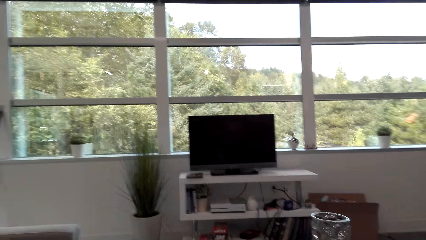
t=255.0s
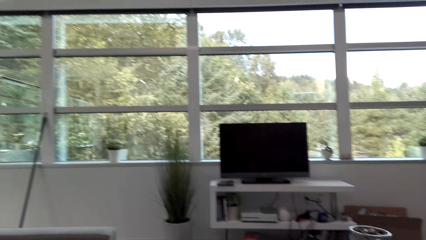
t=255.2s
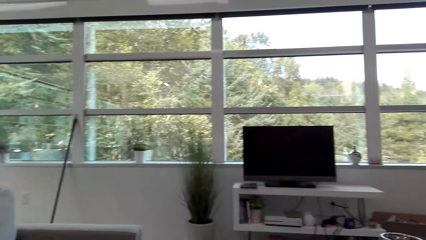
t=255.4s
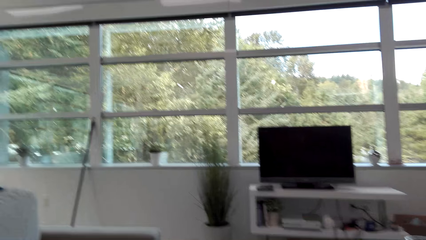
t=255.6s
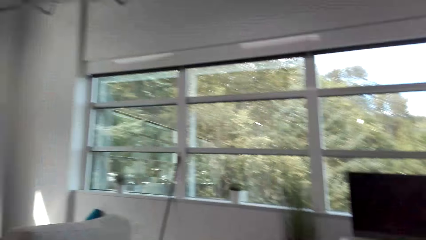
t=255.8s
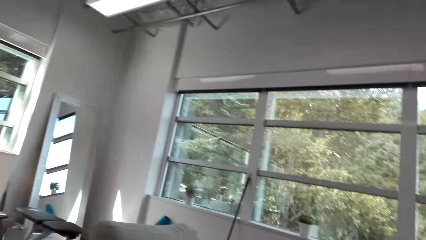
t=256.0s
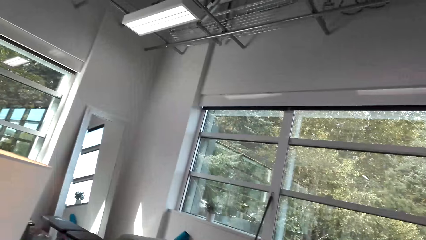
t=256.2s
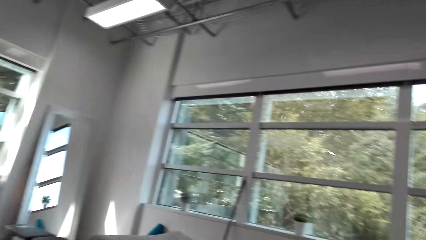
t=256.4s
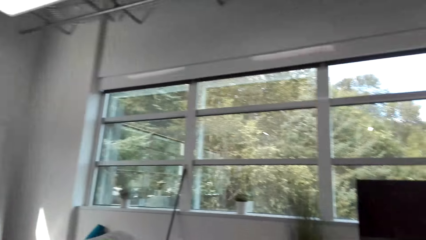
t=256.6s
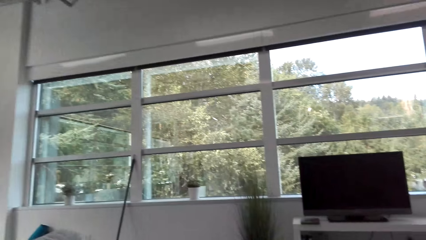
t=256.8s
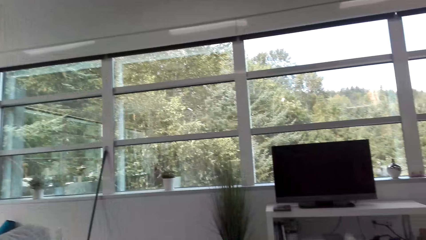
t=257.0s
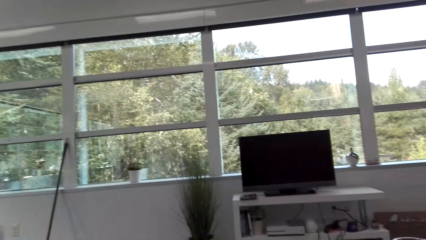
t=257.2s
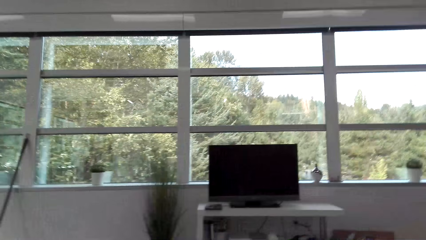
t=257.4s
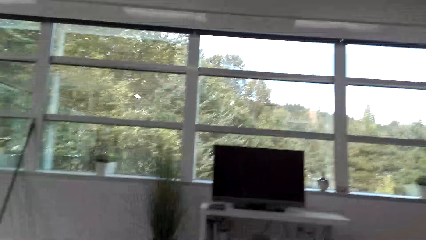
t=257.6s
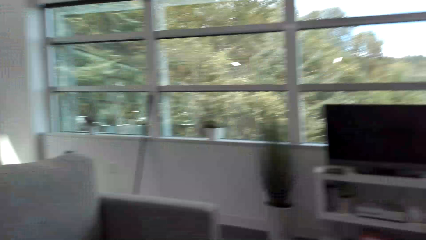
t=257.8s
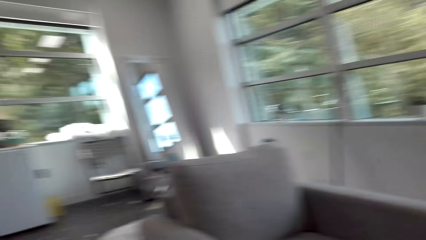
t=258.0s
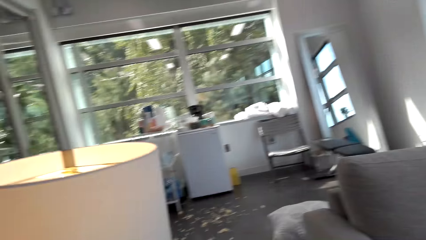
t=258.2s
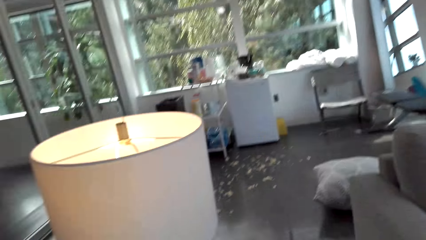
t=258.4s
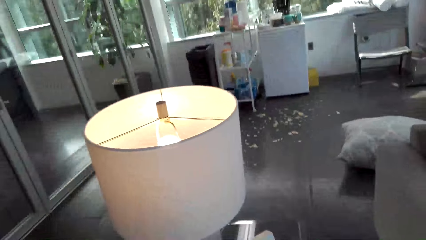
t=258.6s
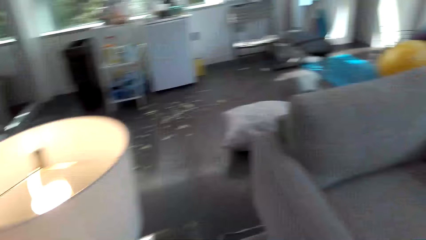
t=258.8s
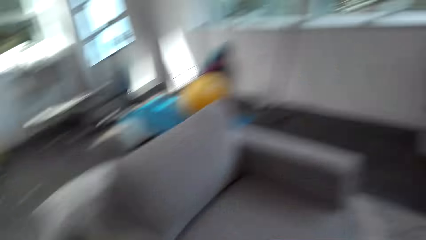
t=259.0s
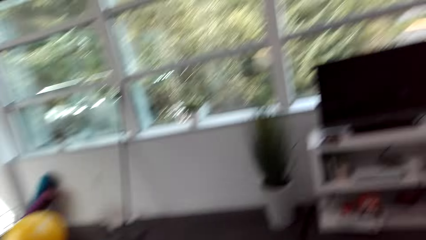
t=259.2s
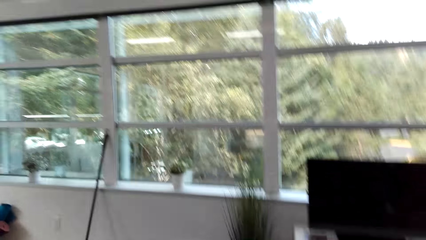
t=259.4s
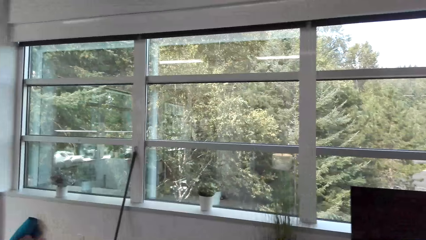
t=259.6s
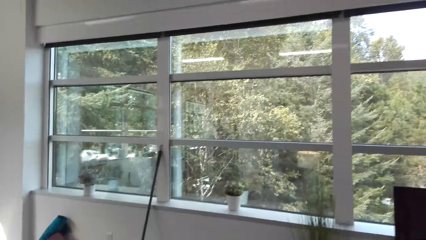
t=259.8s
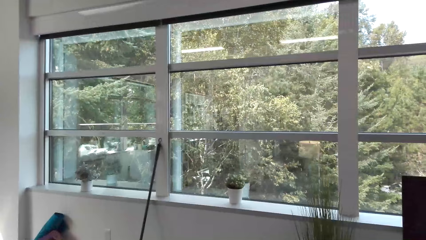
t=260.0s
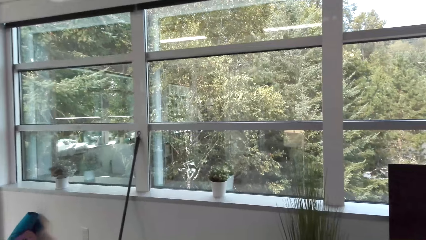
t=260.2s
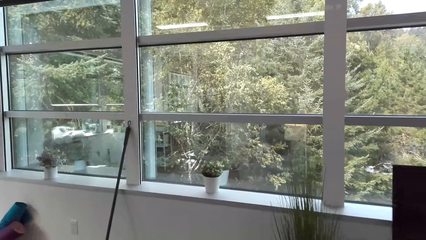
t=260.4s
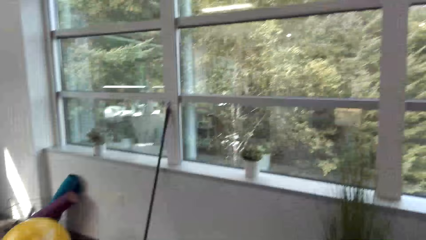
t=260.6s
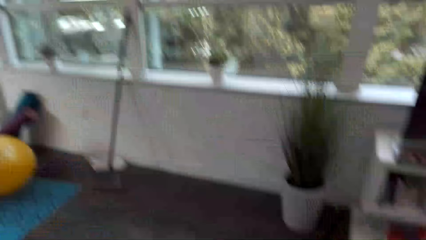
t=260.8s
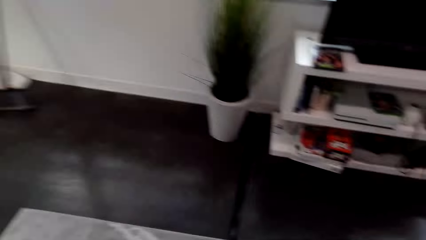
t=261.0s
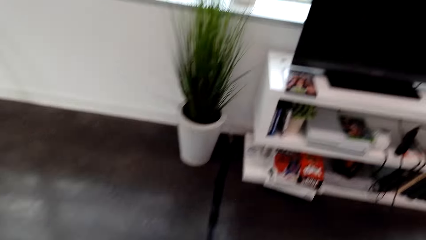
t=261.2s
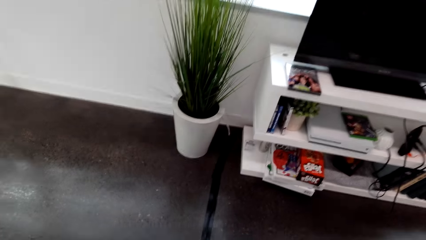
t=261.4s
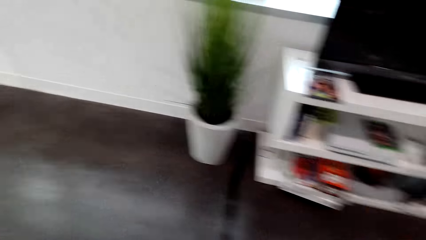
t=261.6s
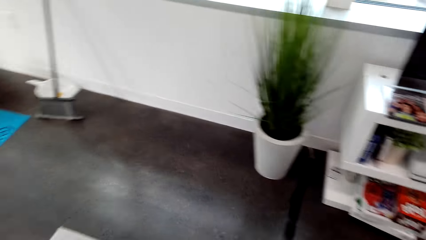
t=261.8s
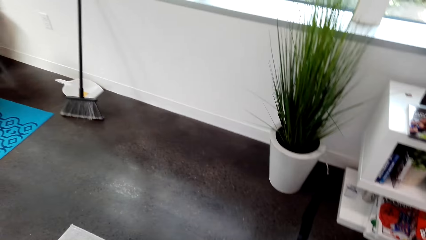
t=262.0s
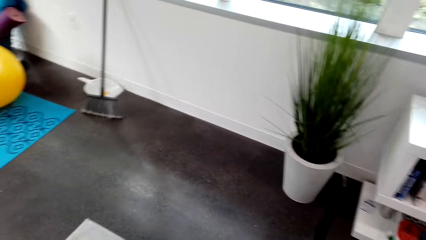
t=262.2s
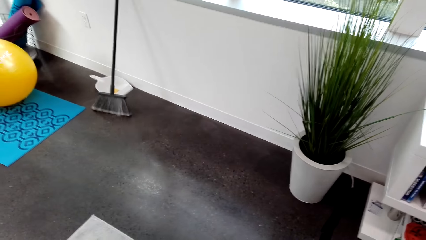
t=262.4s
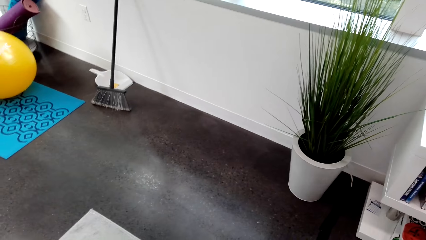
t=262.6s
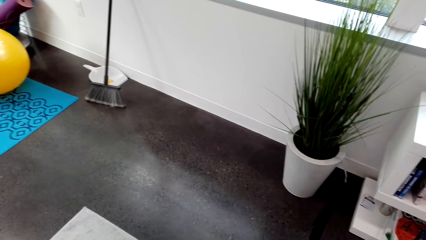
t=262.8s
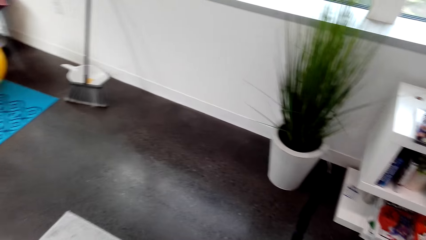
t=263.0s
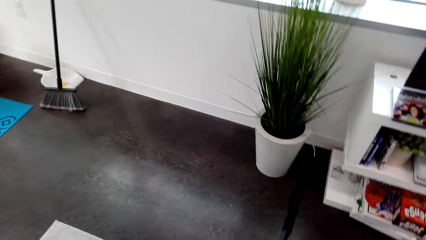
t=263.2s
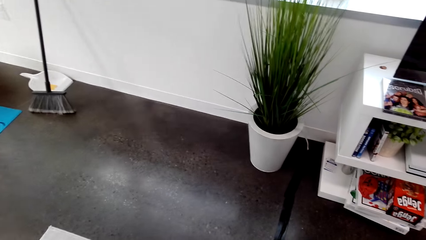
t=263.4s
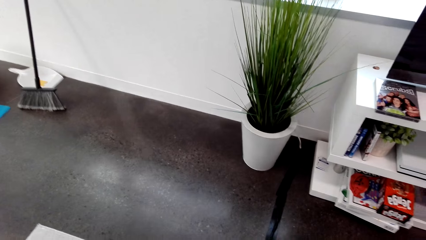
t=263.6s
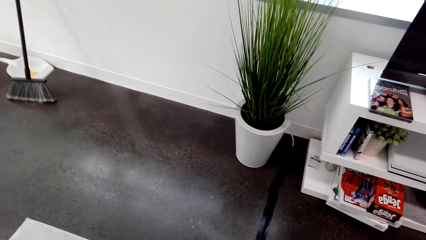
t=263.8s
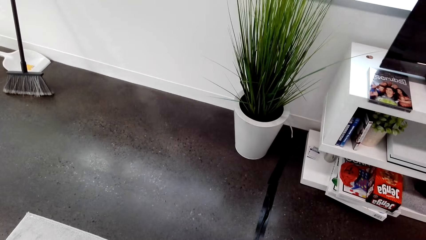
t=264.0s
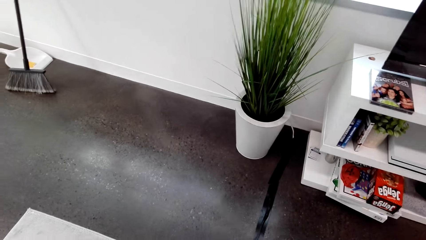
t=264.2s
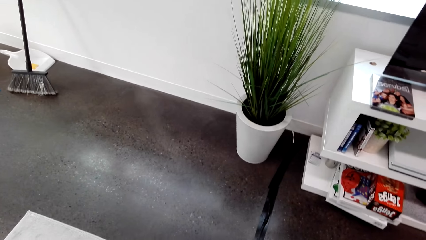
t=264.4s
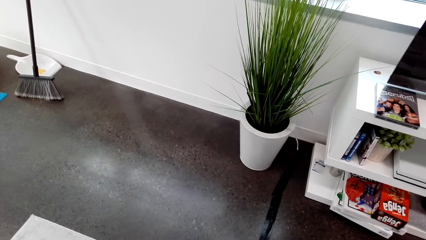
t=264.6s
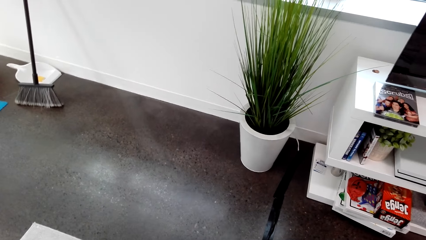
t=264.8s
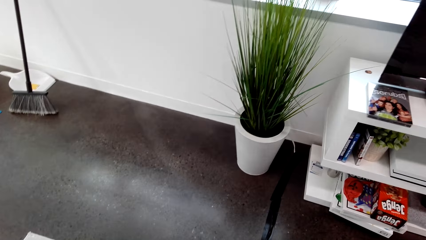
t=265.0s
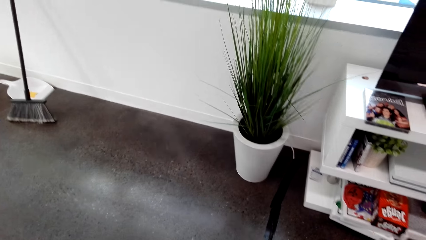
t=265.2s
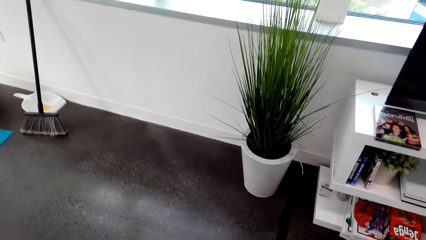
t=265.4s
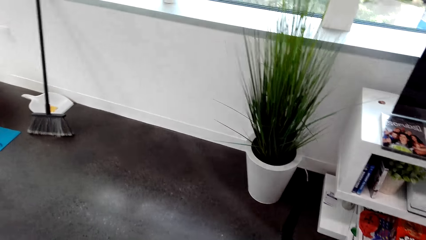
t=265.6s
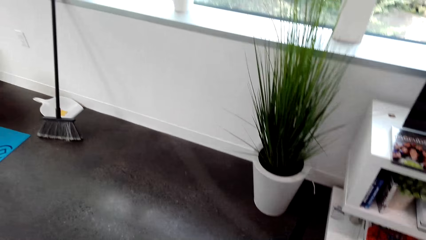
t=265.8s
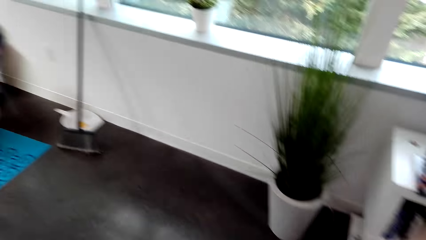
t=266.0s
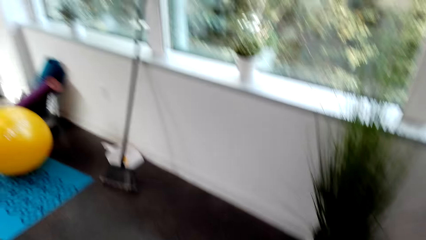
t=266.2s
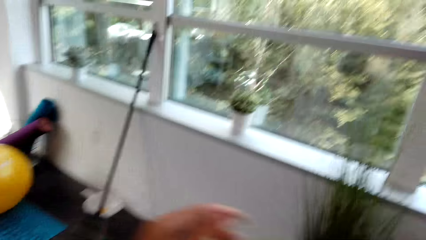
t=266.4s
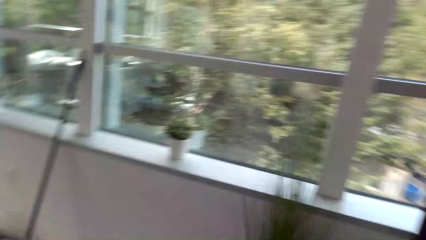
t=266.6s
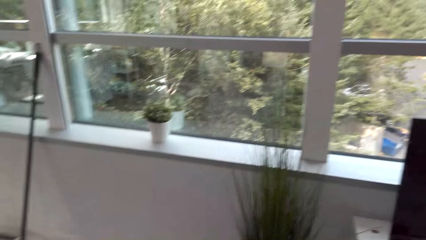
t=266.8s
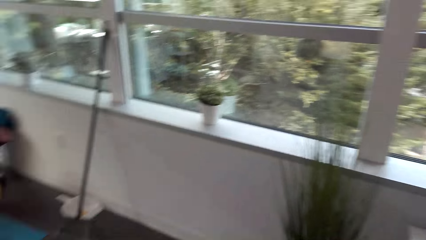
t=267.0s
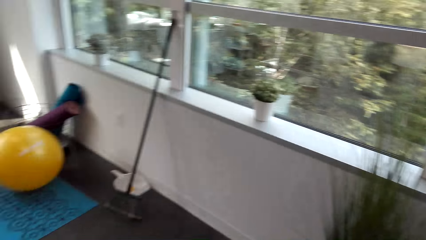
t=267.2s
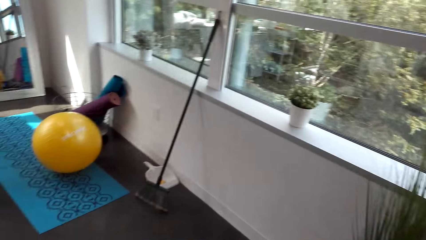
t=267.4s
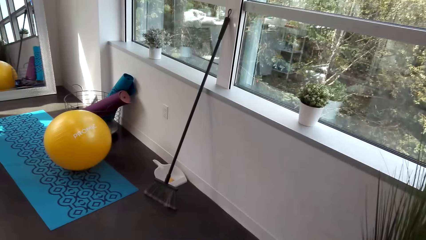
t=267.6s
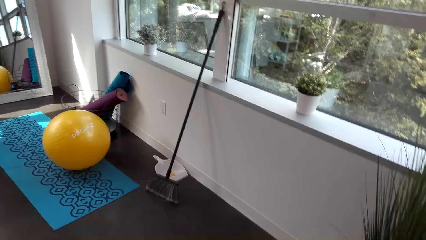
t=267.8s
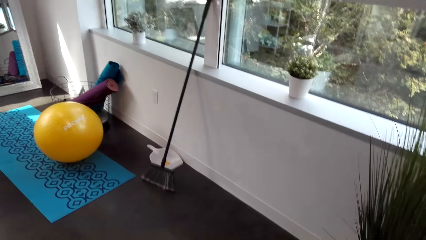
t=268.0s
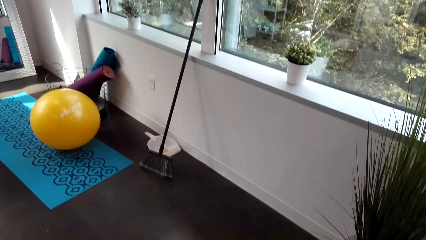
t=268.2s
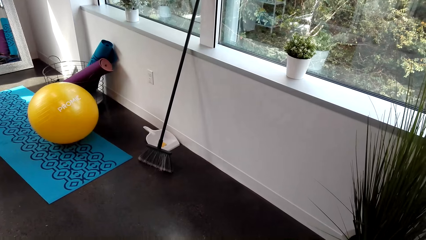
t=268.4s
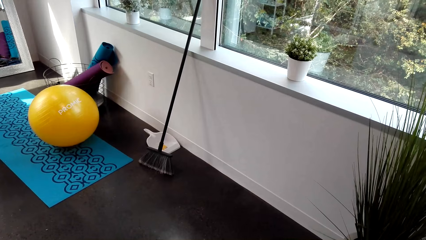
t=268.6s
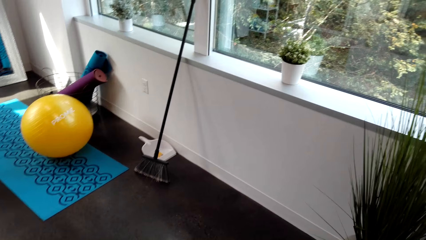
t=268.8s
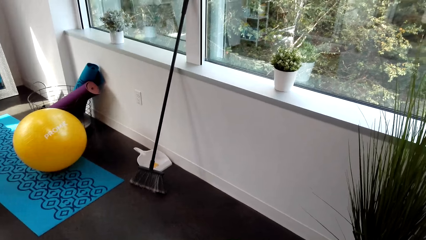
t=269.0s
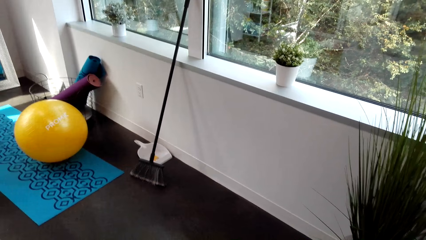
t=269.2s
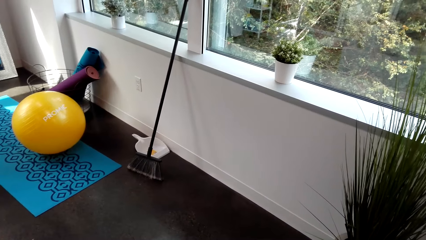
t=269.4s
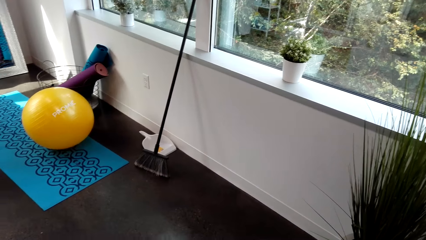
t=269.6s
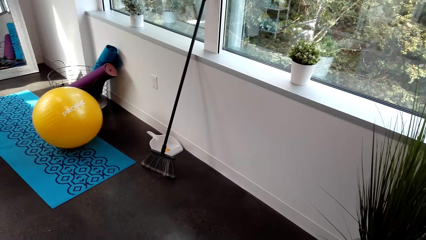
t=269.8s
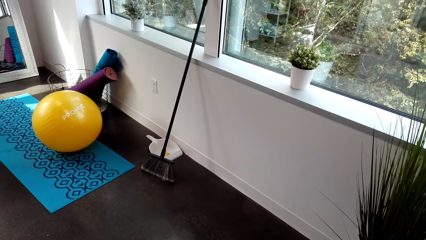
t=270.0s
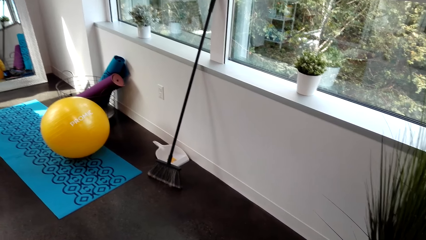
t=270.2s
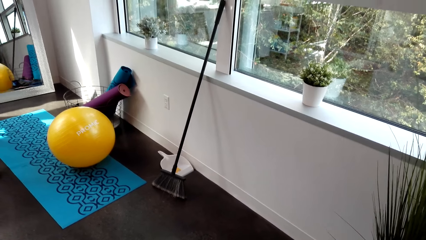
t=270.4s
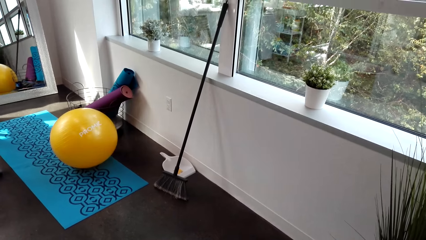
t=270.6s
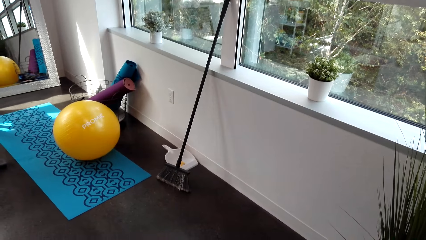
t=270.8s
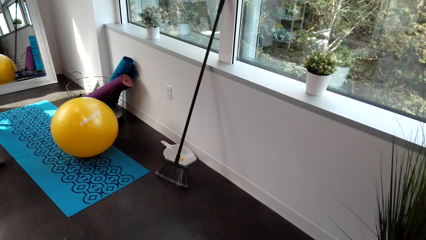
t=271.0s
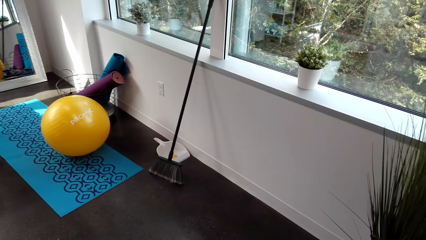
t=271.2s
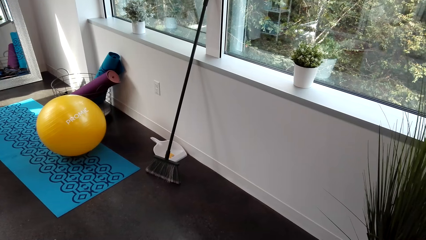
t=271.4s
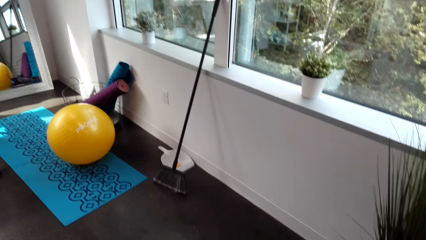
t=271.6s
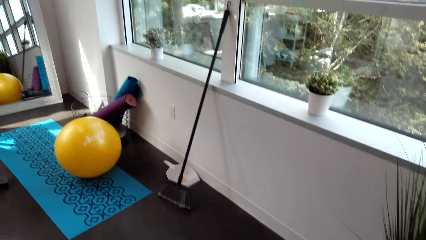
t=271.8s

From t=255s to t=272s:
The camera wearer stares around the house. They move around.
